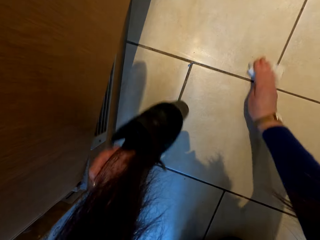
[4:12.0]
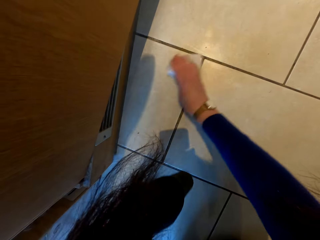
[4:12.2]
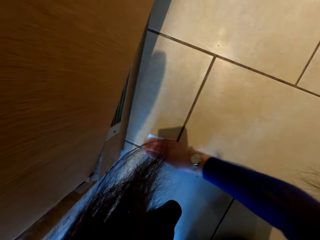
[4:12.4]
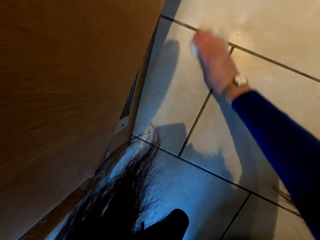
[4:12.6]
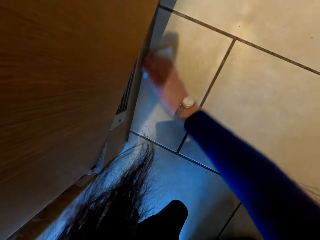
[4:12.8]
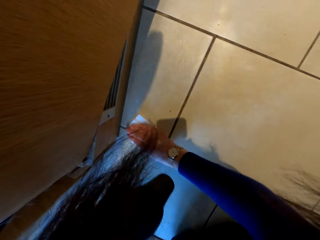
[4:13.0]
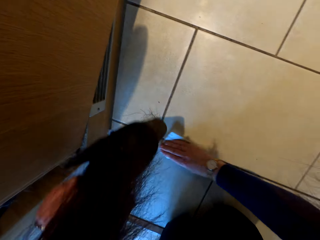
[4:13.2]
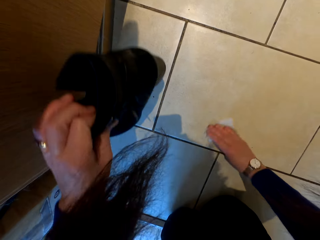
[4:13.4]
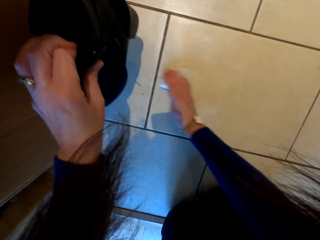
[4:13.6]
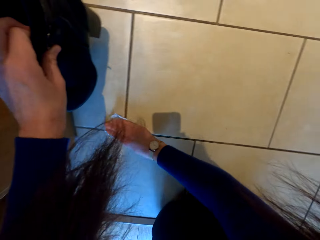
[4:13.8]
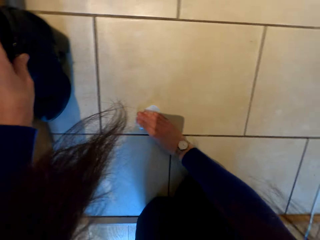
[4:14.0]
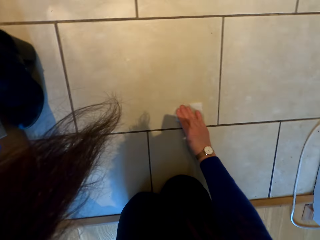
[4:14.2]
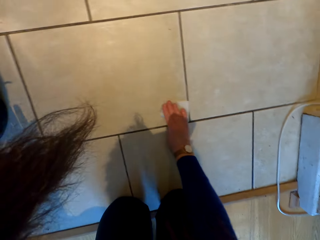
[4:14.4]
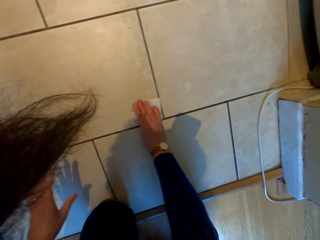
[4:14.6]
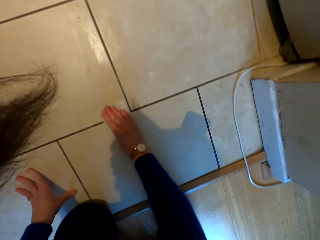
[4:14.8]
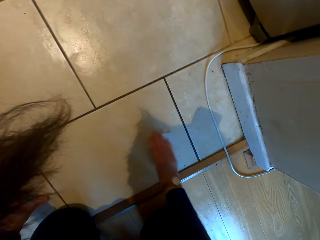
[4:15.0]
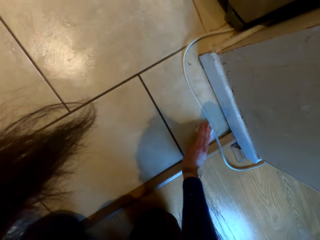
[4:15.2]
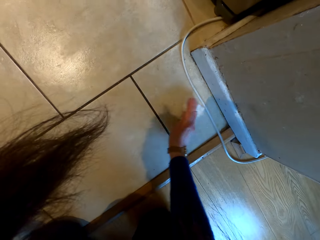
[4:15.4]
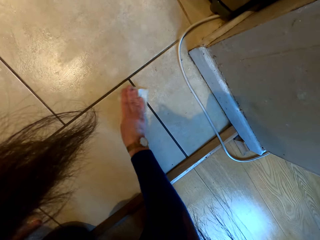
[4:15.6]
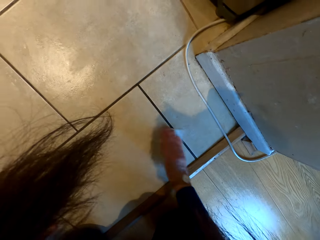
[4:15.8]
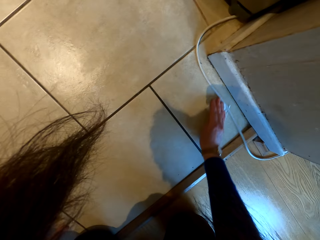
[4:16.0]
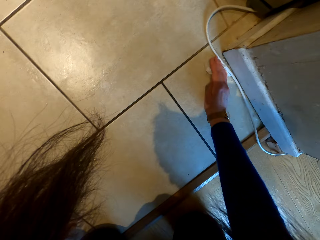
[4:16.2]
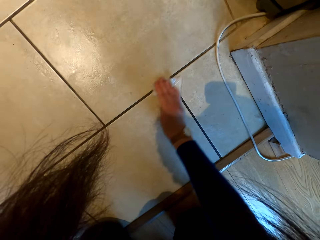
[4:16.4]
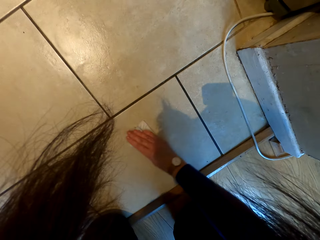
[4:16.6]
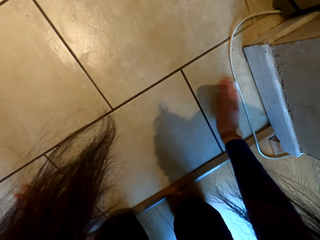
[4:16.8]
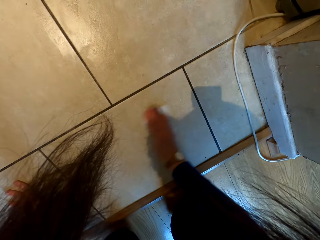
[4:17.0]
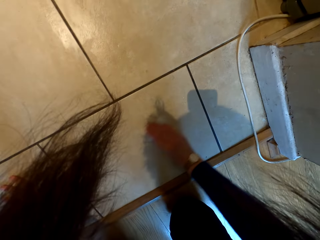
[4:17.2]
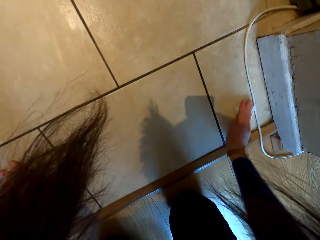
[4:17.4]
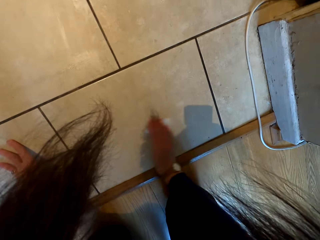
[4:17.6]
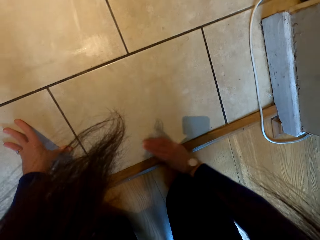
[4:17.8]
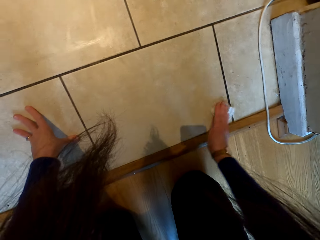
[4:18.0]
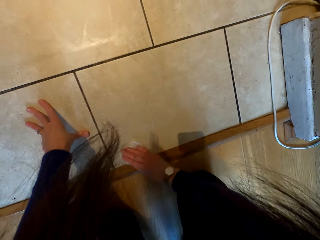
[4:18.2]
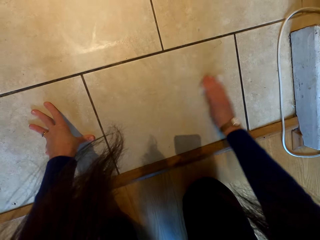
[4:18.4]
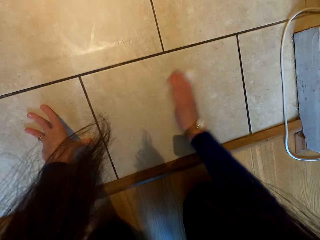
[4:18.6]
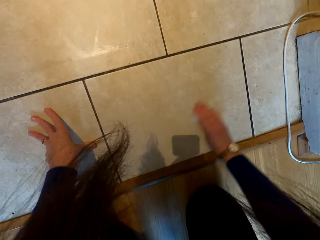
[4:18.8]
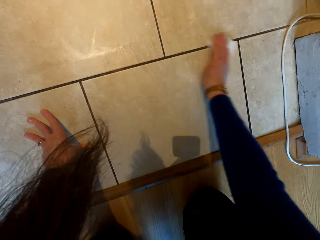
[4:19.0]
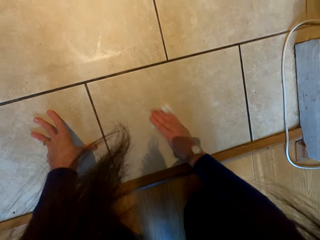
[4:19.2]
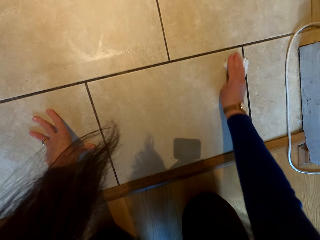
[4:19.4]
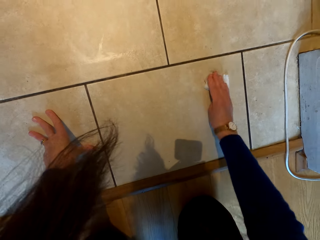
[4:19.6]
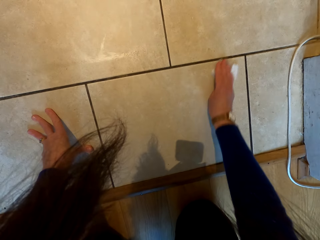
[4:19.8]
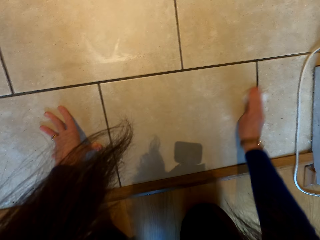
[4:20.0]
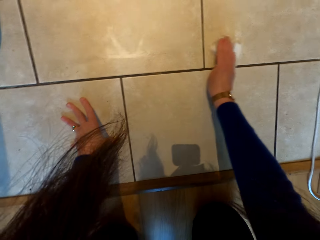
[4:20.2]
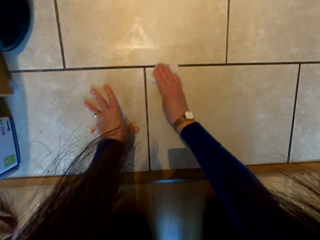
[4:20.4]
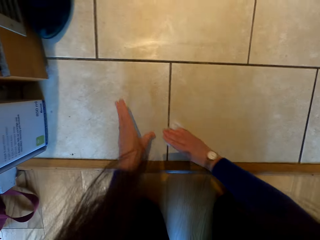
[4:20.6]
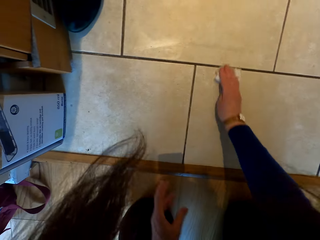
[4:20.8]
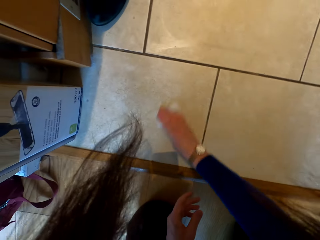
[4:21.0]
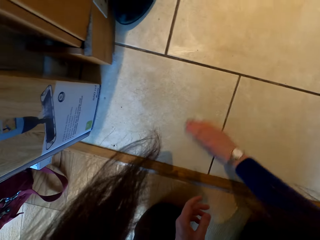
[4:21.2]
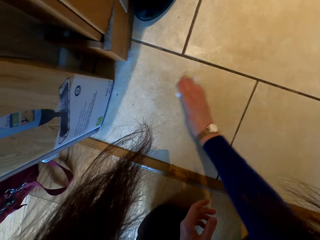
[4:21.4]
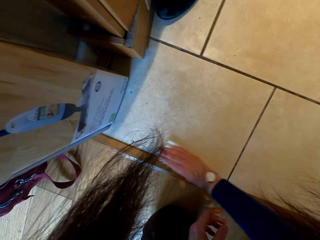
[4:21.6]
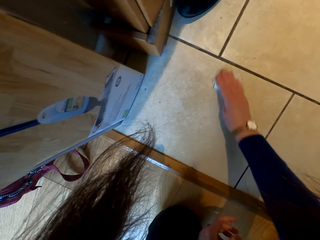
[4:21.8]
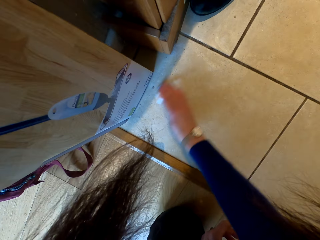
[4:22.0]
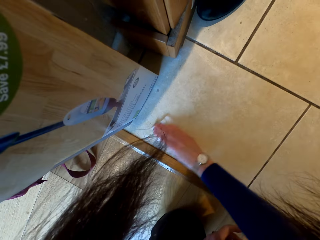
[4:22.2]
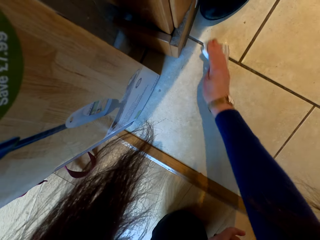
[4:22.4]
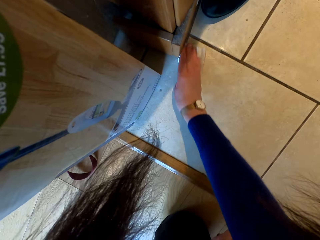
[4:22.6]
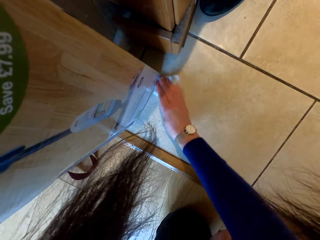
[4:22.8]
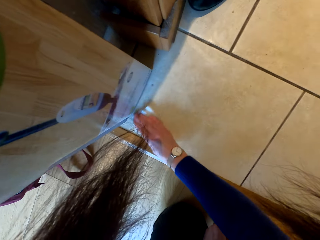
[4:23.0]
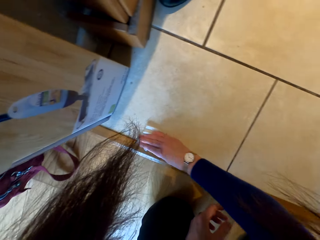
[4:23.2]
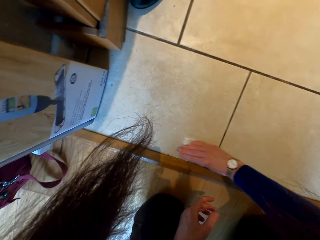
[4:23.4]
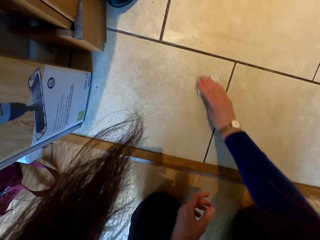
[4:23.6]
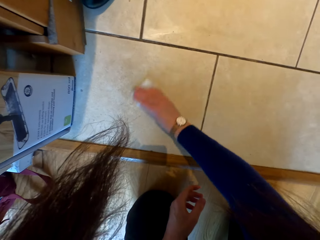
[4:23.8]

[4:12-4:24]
The camera wearer lifts the shoes. They wipe the floor with wet wipes. They place the shoes on the floor. They move the left hand. They wipe the floor with wet wipes. They lift the left hand. They wipe the floor with the wet wipe.

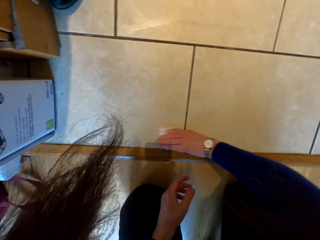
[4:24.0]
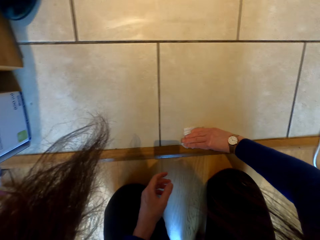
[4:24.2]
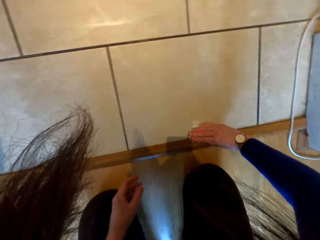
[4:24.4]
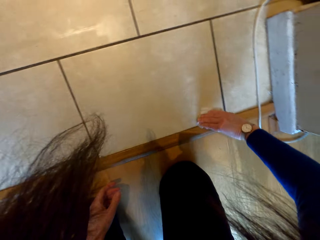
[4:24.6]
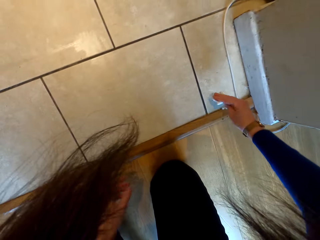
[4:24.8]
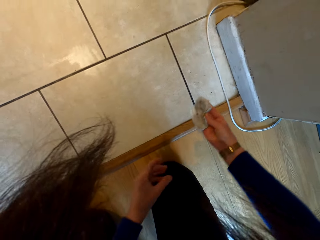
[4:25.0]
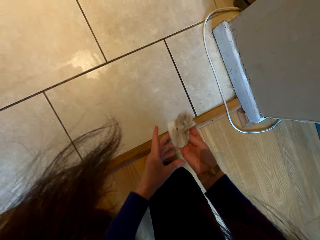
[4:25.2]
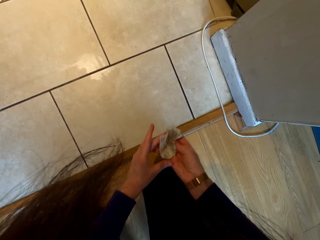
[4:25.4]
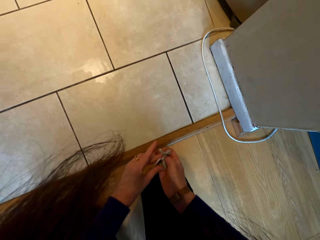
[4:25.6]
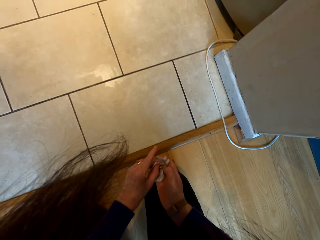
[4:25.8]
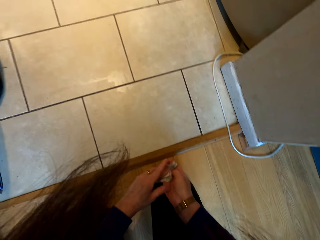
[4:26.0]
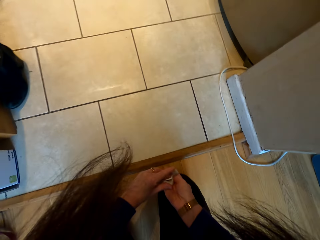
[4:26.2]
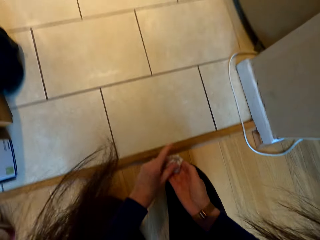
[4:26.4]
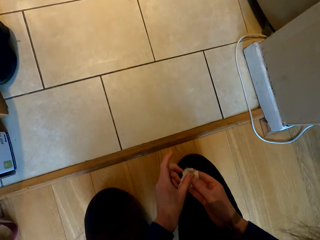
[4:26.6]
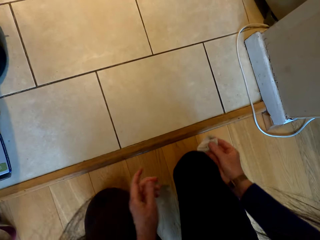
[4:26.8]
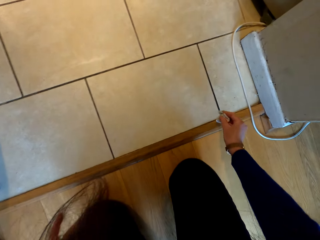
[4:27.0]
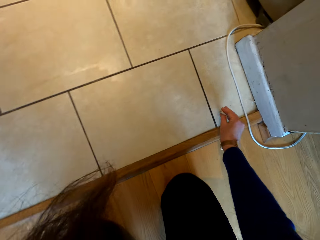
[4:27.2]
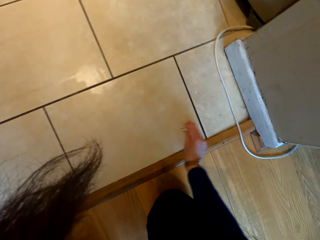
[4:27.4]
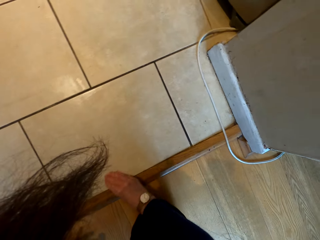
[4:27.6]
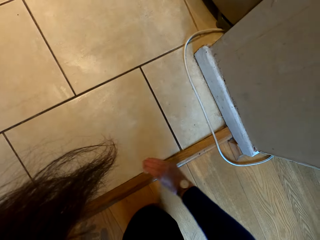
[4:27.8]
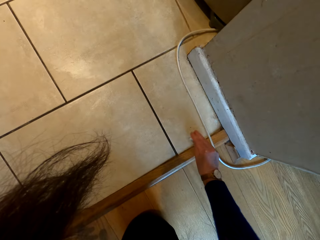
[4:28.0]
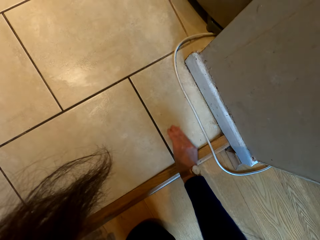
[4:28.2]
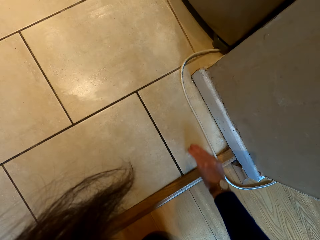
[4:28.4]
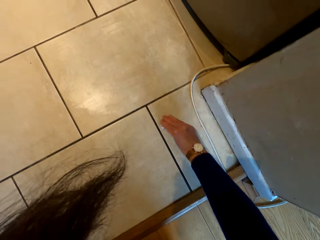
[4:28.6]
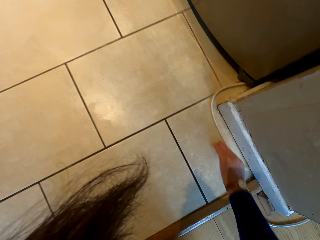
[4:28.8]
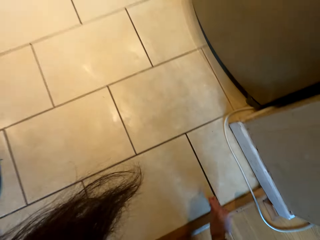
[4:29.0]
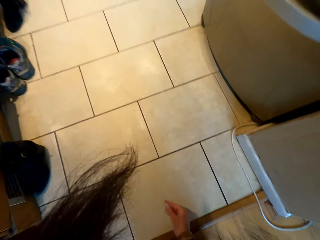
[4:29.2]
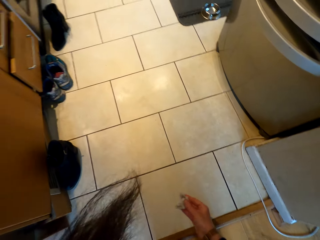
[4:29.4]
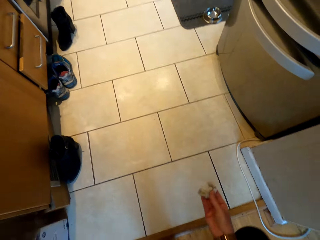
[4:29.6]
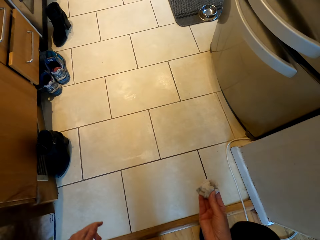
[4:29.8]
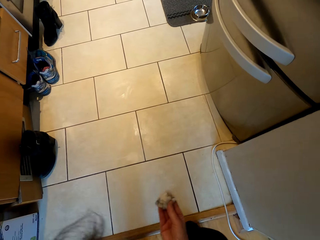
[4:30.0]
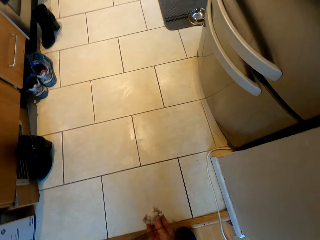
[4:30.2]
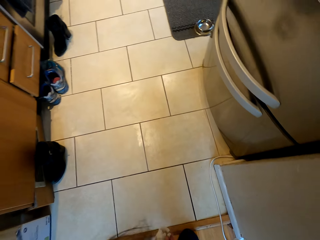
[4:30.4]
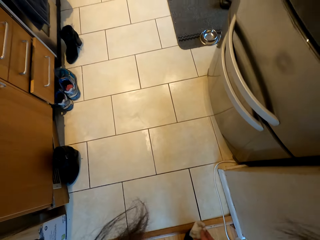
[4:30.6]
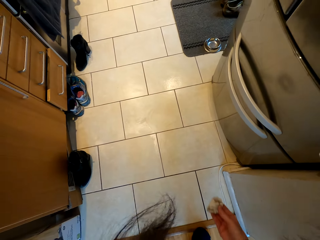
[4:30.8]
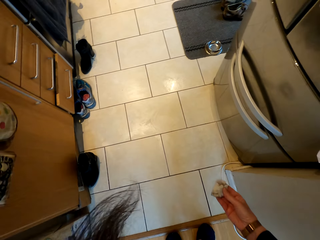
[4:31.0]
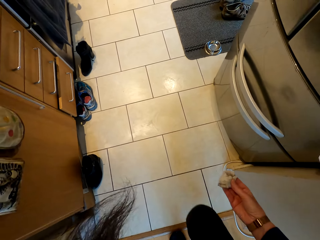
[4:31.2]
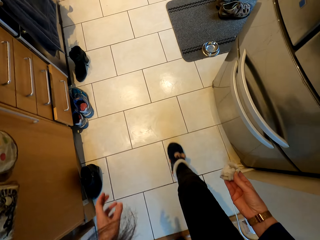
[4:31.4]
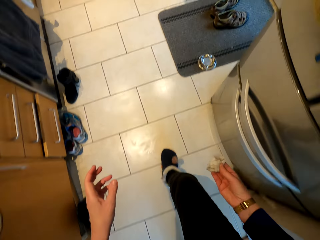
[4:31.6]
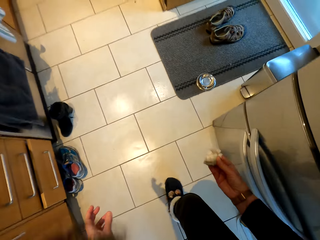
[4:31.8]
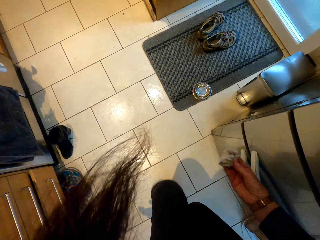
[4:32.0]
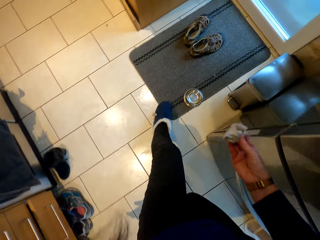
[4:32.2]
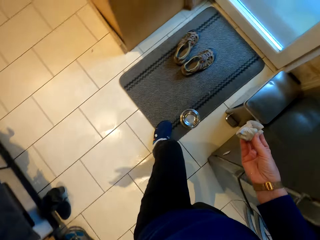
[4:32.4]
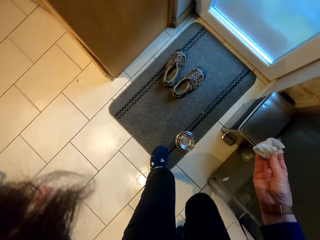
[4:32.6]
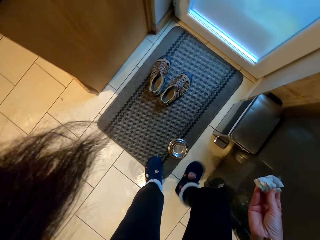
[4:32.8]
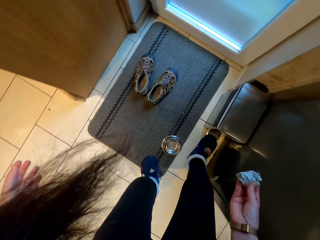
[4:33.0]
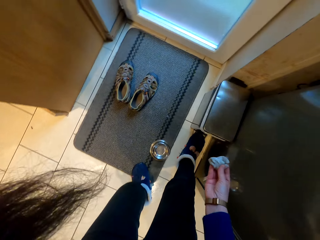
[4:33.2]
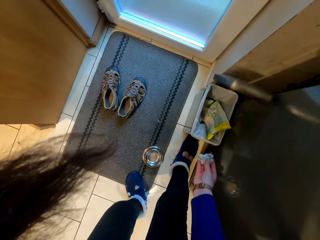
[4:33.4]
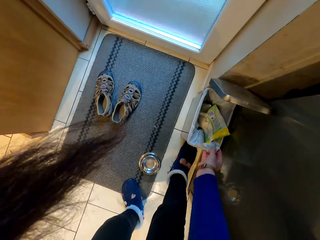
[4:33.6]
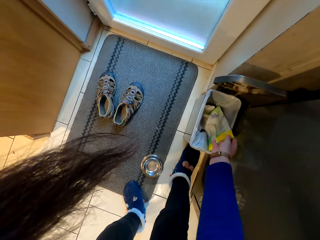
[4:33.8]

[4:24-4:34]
The camera wearer lifts the wet wipe. They fold the wet wipe. They wipe the floor with the wet wipe. They lift the wet wipe. They walk around. They open the dustbin with the right leg.
